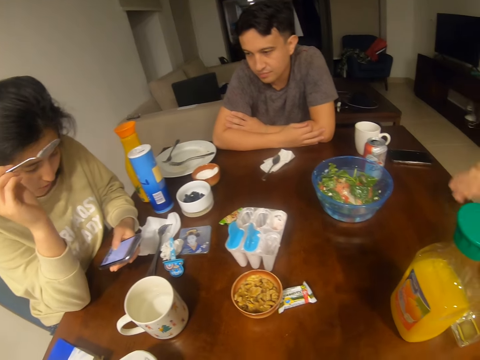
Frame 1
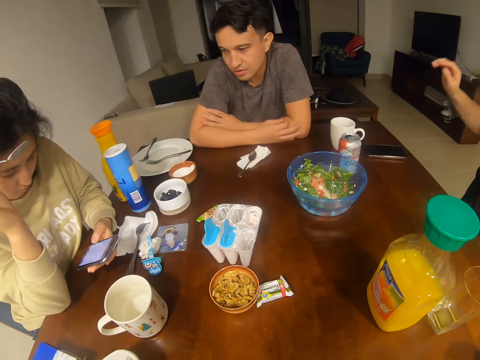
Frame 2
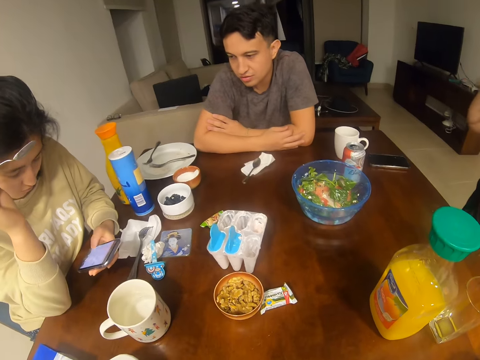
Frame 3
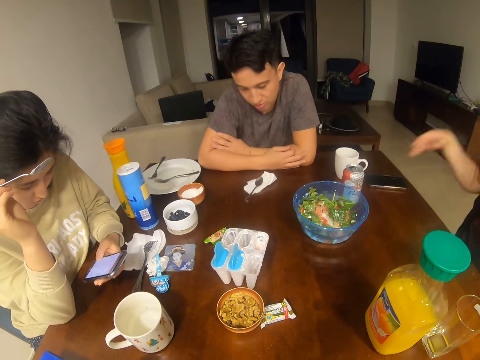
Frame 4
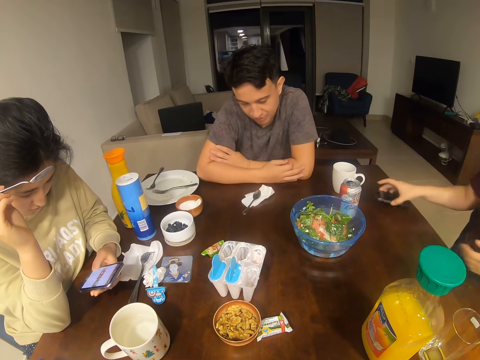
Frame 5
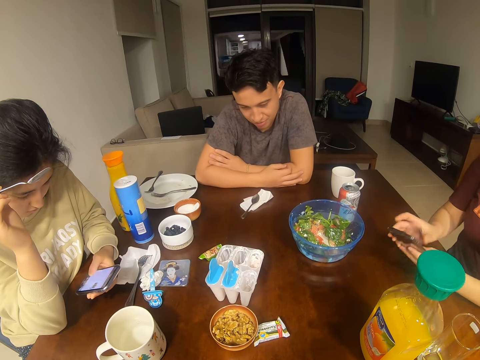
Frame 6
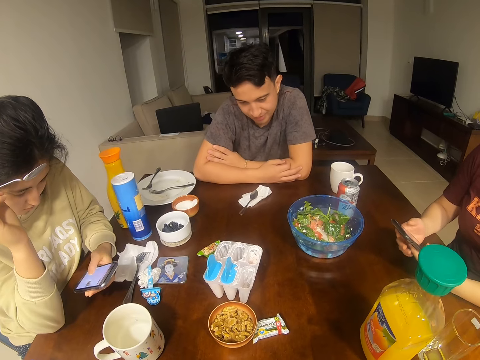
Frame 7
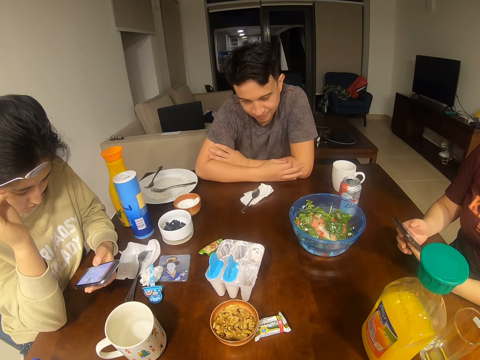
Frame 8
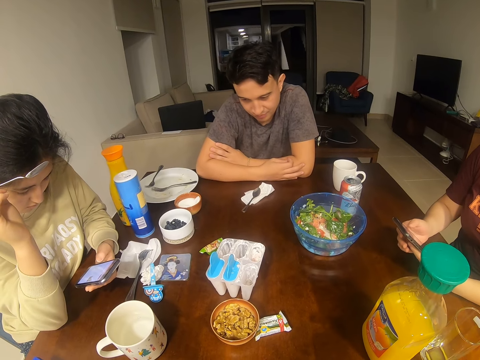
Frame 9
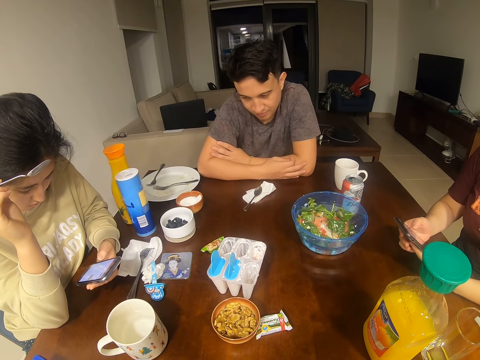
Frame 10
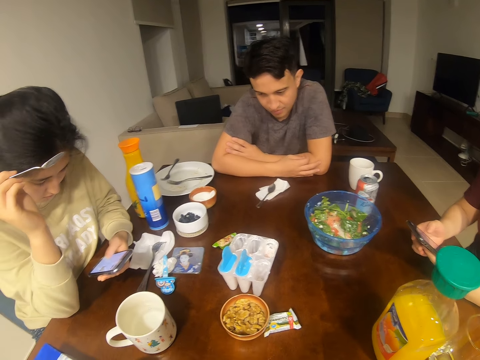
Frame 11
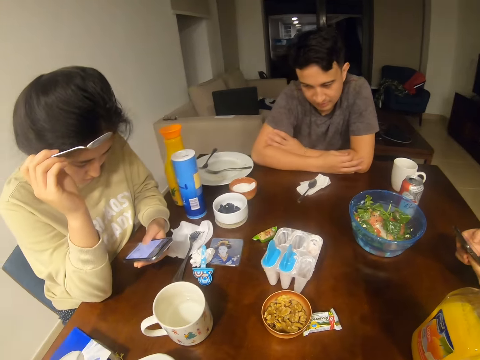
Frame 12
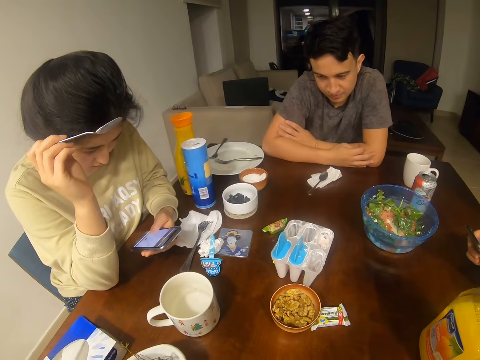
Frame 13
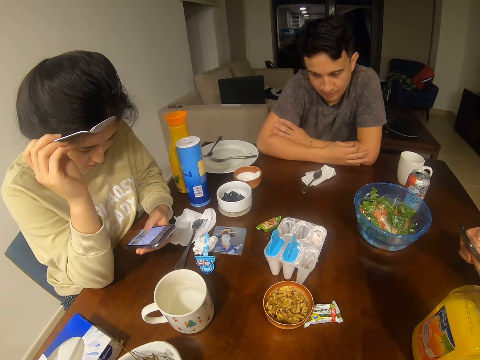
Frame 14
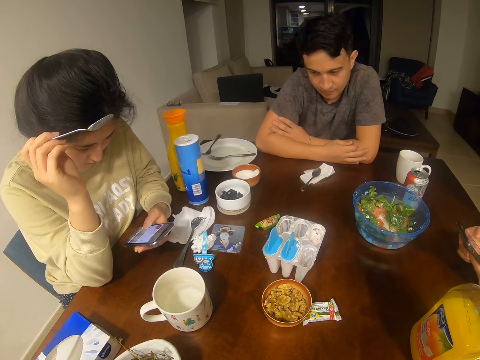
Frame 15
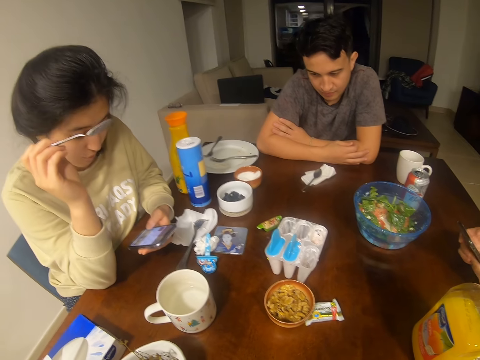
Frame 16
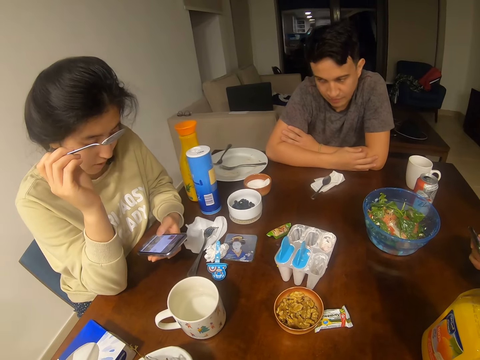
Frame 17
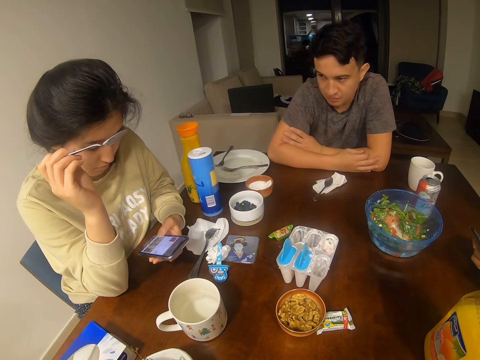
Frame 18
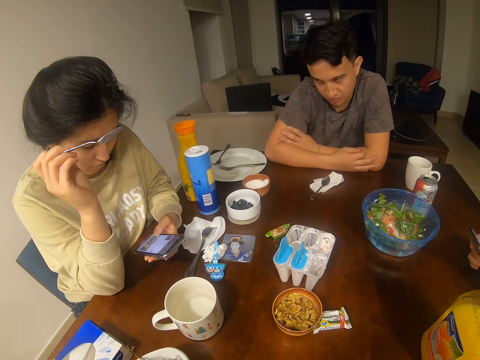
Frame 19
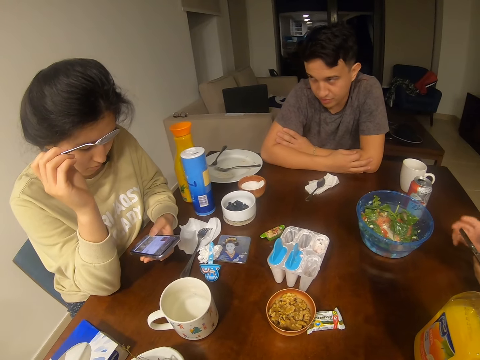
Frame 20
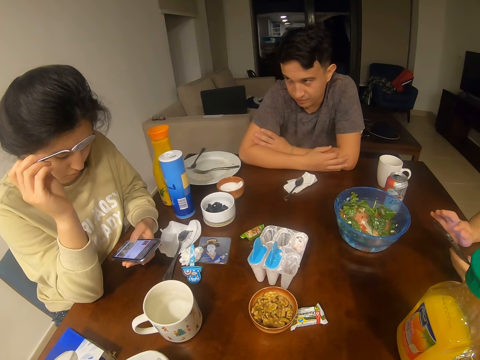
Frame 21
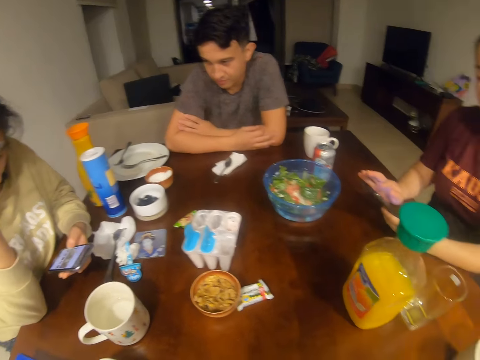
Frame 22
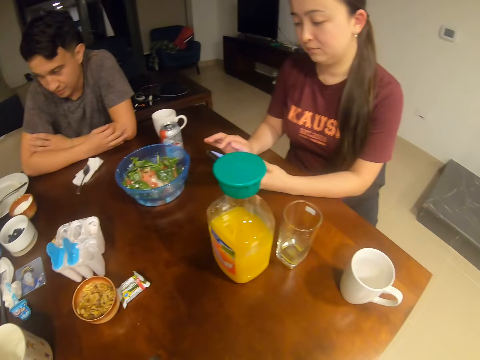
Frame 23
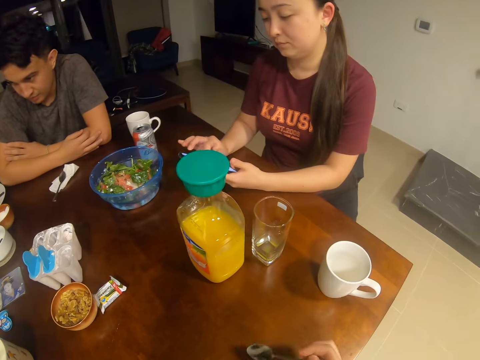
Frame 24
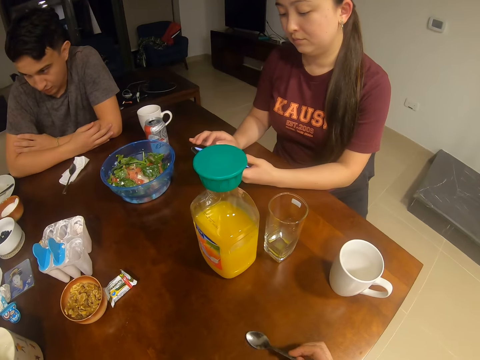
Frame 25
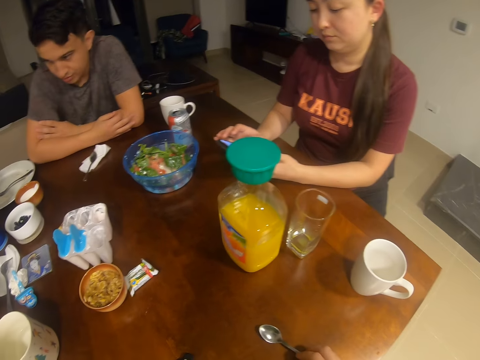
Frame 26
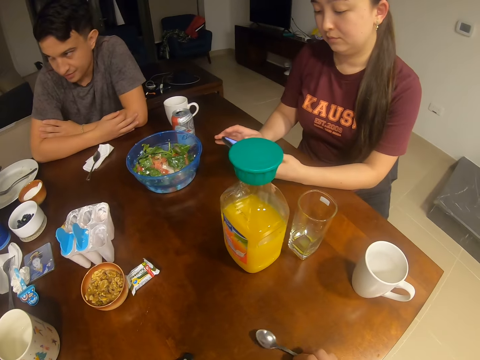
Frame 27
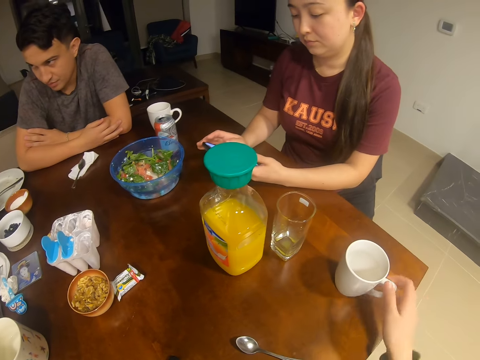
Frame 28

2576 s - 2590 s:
A woman picks up her phone from the table. The woman holds the phone and touches the phone screen. A man looks at a girl. The woman touches the phone screen.

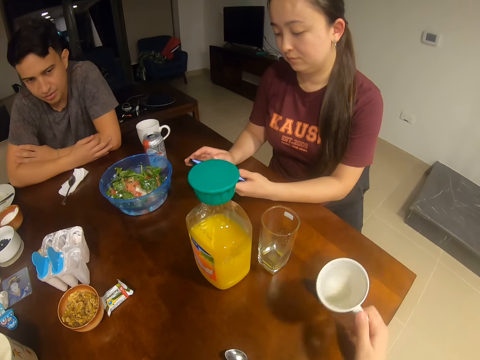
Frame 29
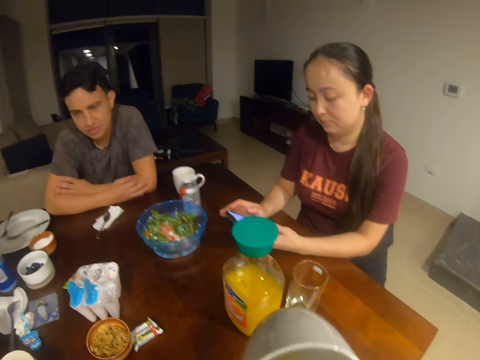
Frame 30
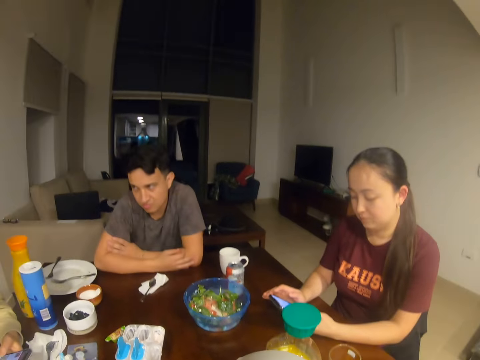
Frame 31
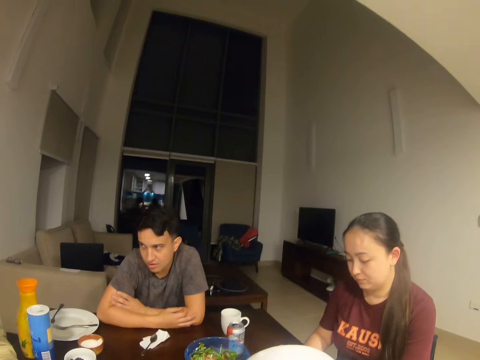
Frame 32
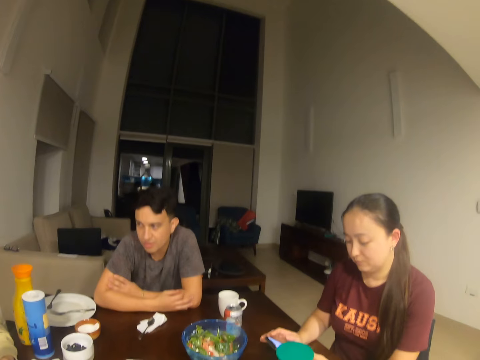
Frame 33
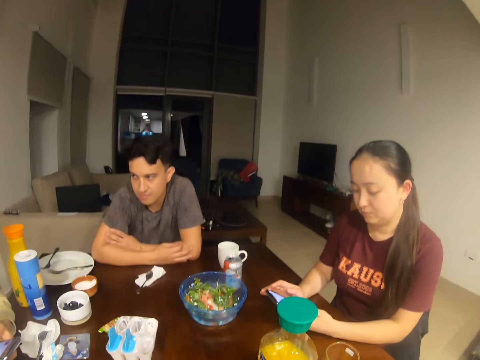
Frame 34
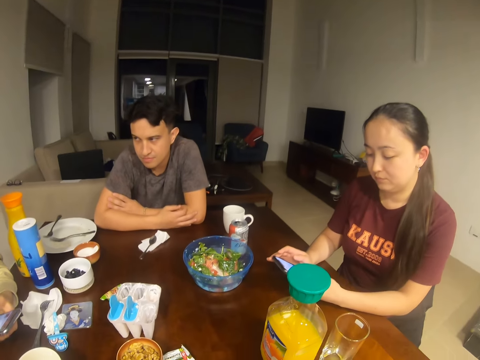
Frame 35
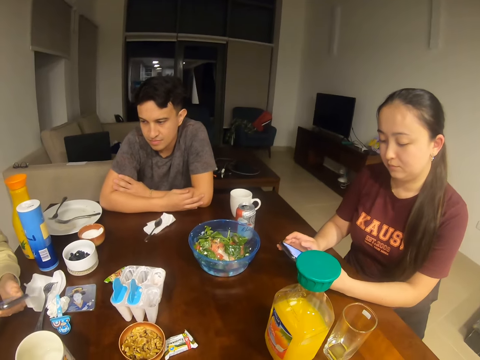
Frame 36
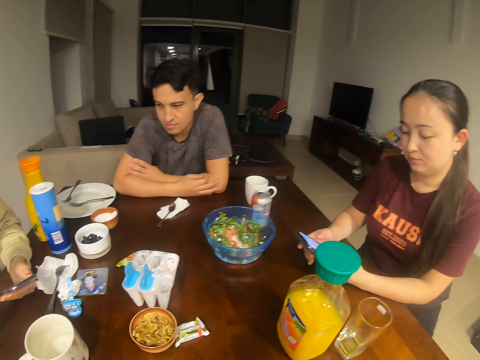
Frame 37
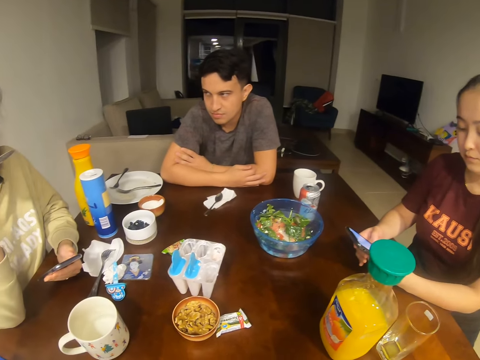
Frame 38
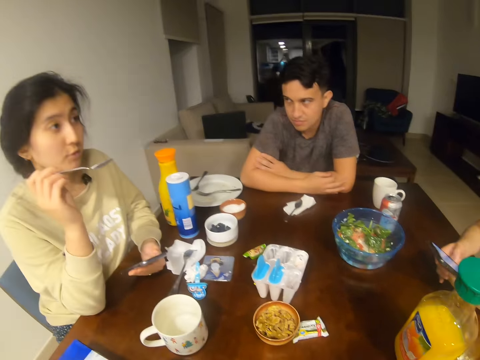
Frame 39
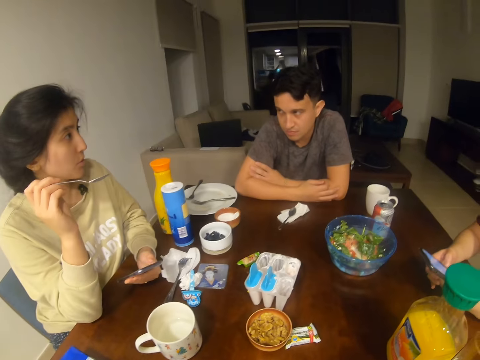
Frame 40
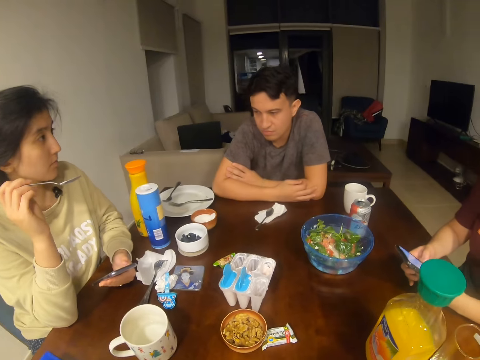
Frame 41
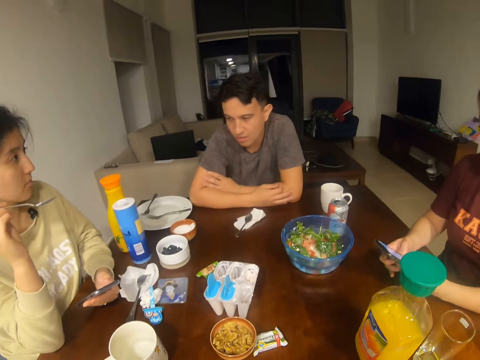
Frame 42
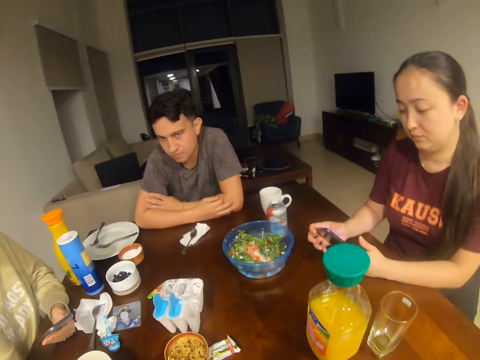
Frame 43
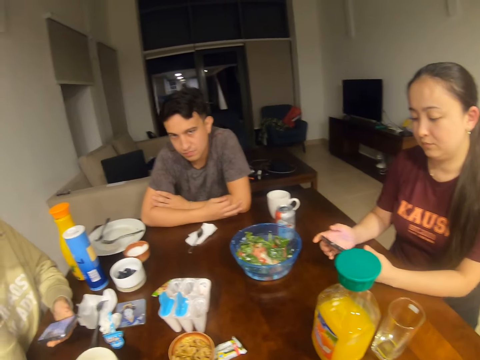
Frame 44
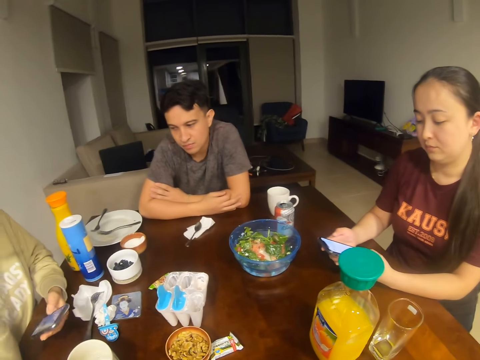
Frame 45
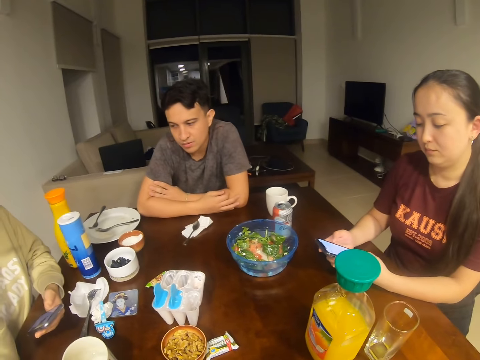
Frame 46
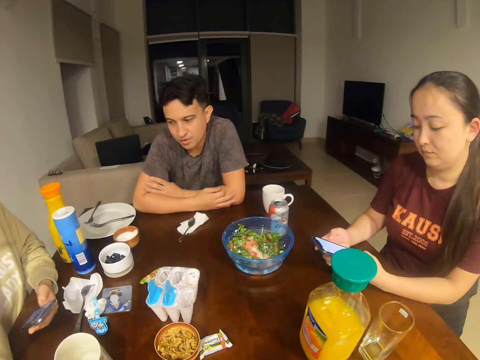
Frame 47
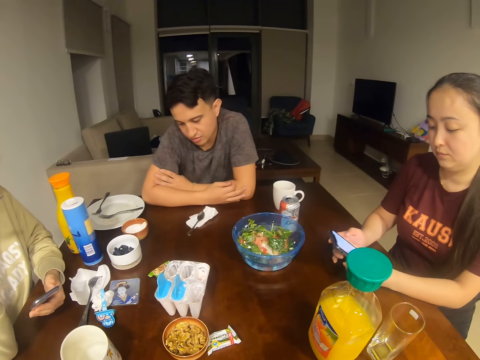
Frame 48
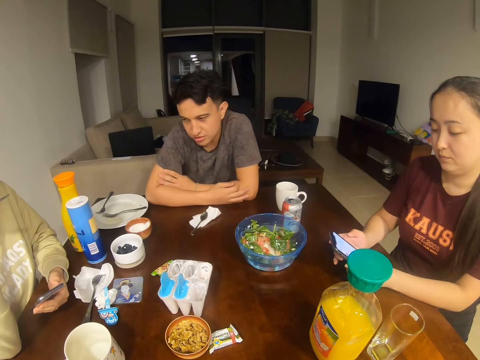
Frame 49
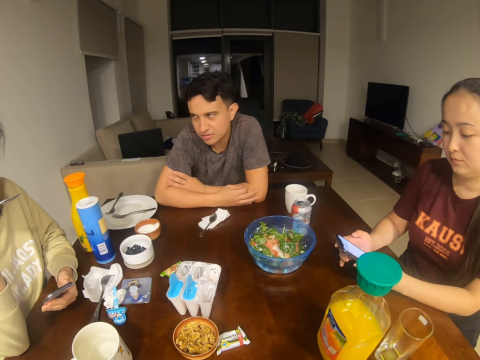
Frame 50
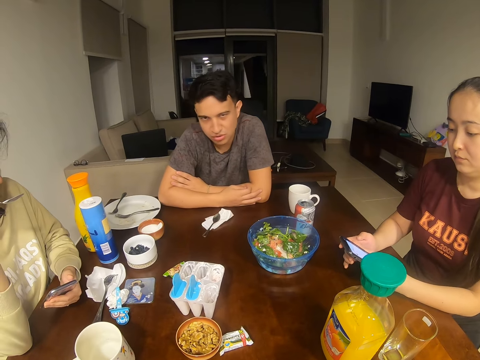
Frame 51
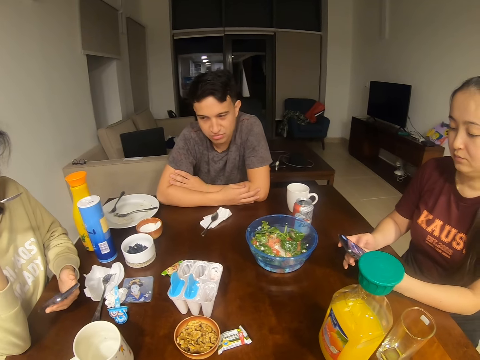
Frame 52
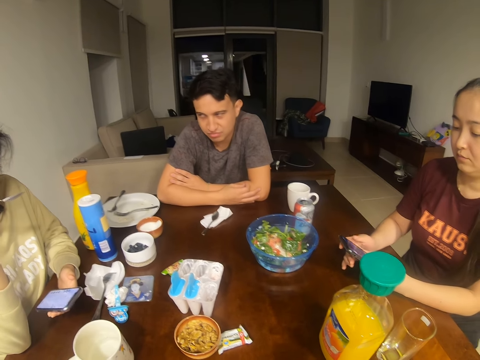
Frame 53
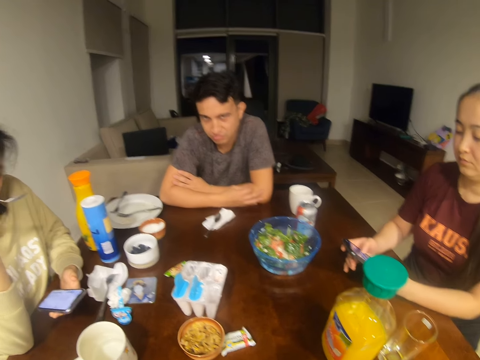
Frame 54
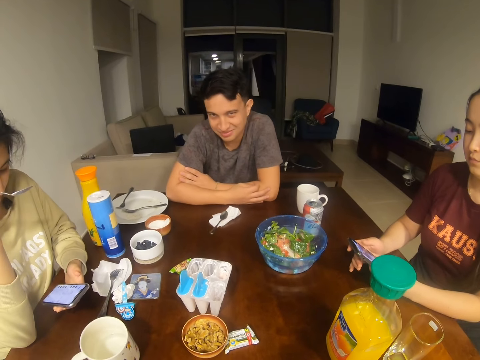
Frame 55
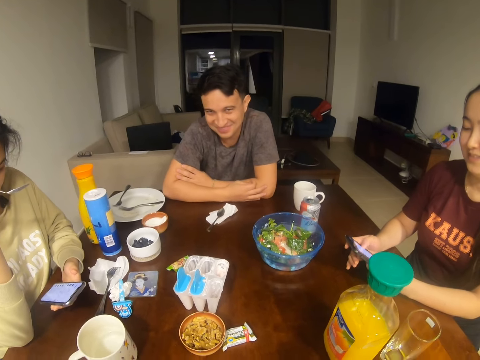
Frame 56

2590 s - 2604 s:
The camera wearer picks up a cup. They drink something. A man converses with a woman. A girl touches the phone screen. The woman converses with the camera wearer, the man and another woman.
